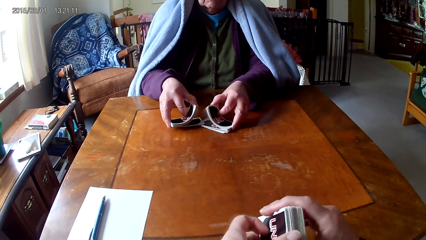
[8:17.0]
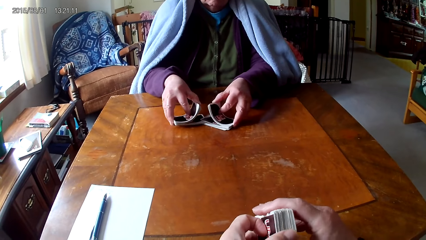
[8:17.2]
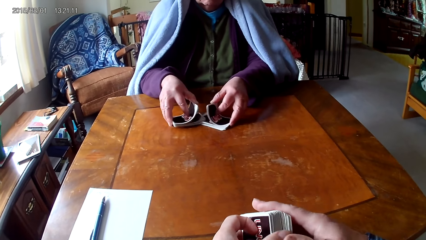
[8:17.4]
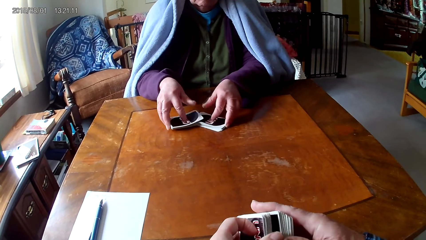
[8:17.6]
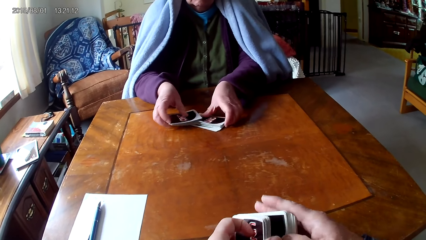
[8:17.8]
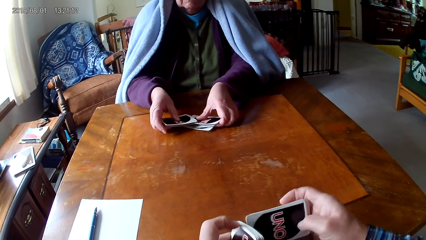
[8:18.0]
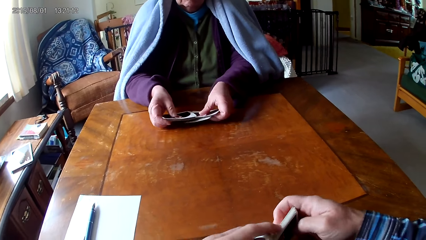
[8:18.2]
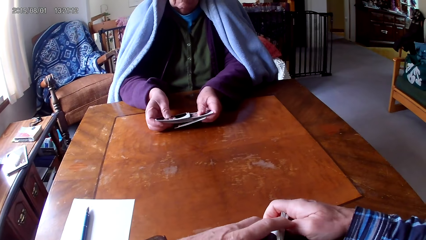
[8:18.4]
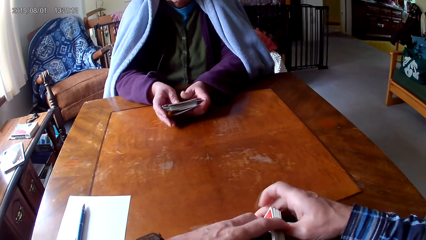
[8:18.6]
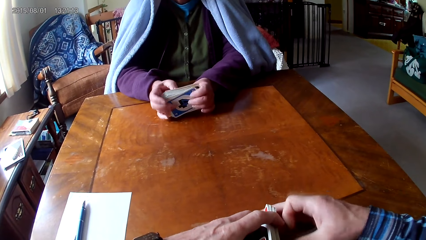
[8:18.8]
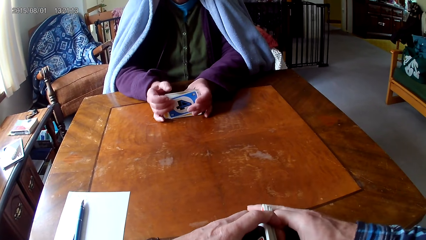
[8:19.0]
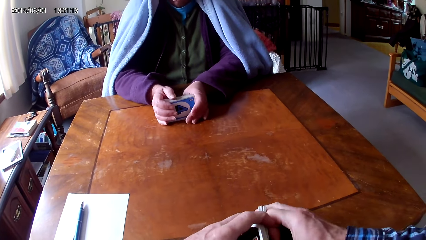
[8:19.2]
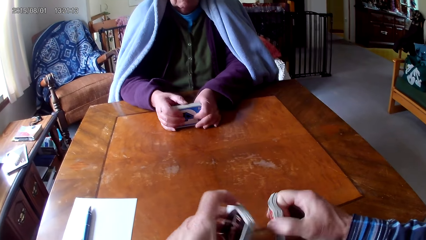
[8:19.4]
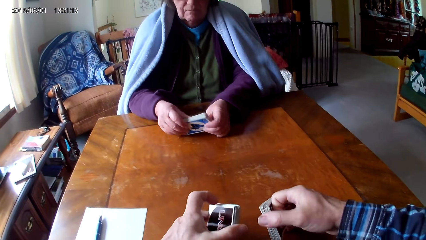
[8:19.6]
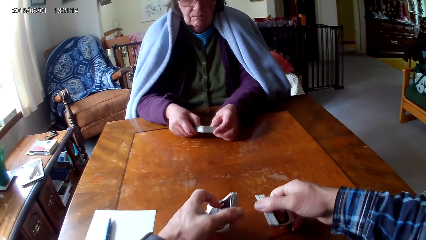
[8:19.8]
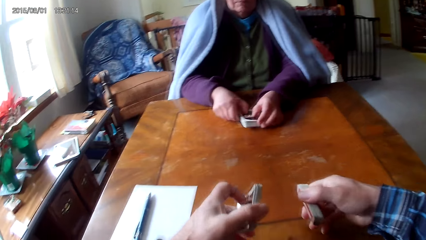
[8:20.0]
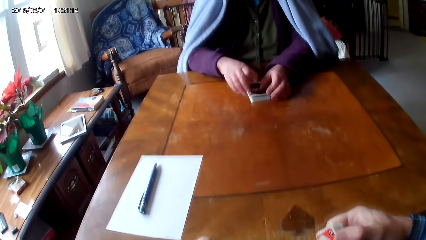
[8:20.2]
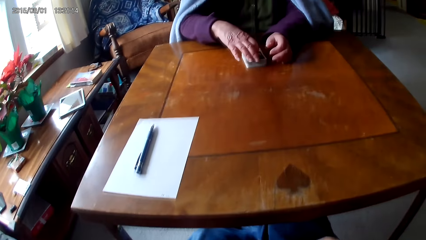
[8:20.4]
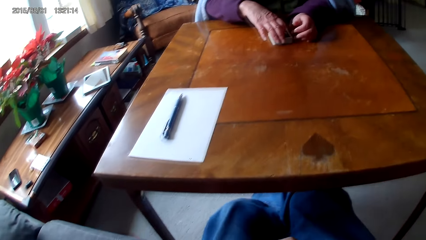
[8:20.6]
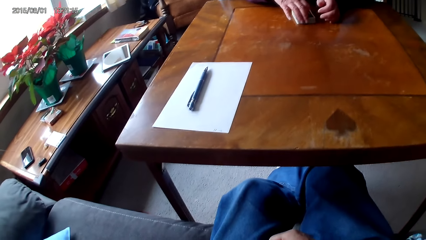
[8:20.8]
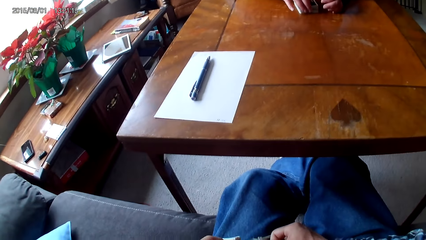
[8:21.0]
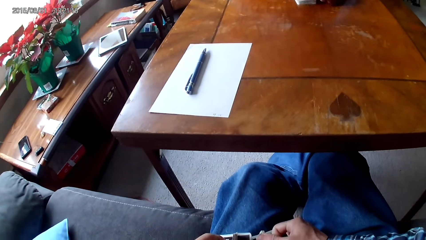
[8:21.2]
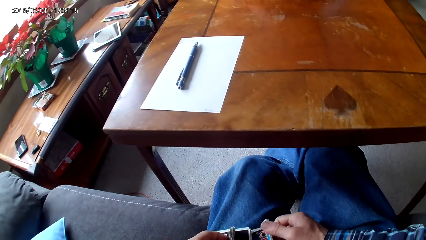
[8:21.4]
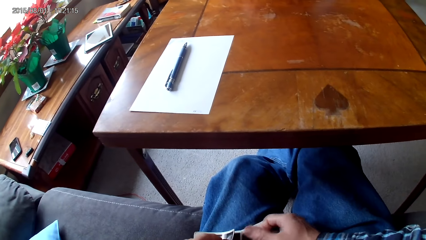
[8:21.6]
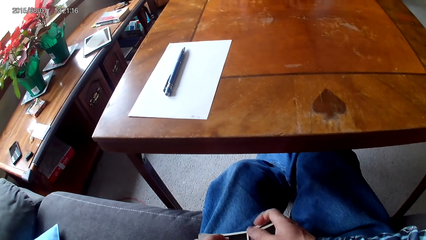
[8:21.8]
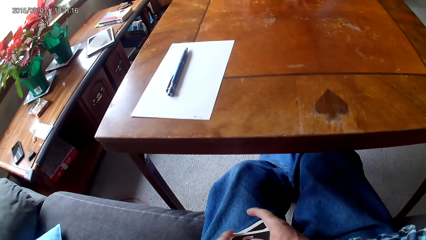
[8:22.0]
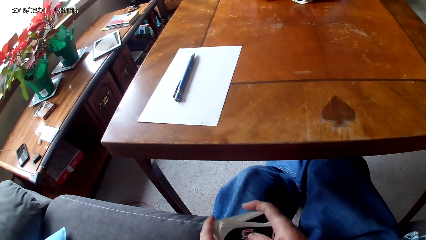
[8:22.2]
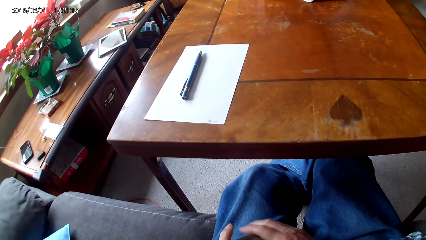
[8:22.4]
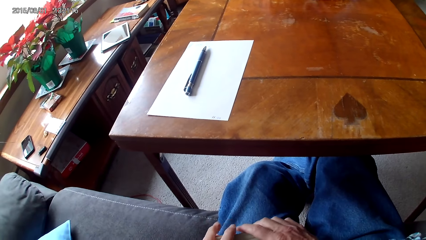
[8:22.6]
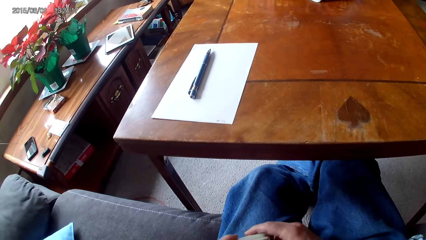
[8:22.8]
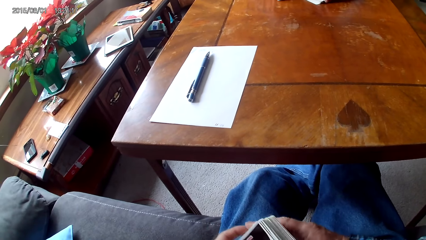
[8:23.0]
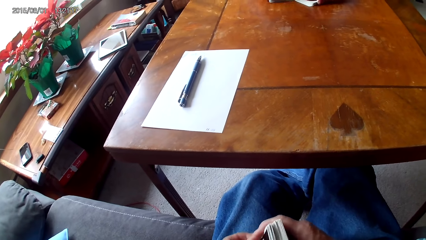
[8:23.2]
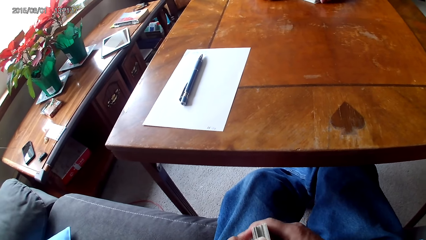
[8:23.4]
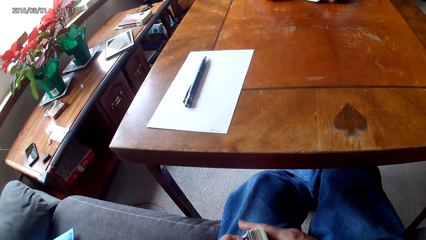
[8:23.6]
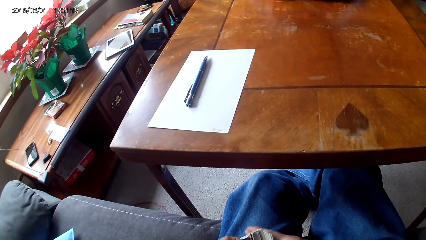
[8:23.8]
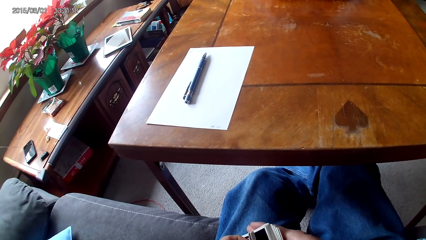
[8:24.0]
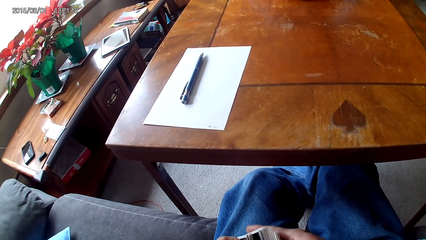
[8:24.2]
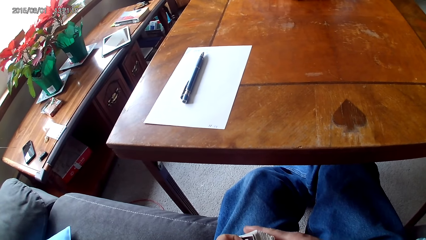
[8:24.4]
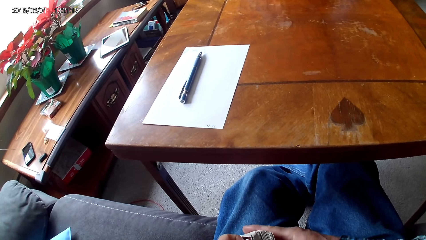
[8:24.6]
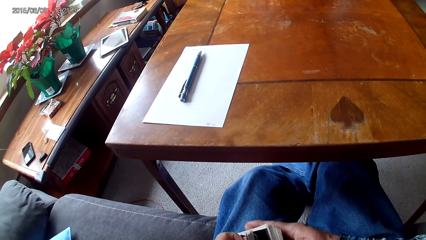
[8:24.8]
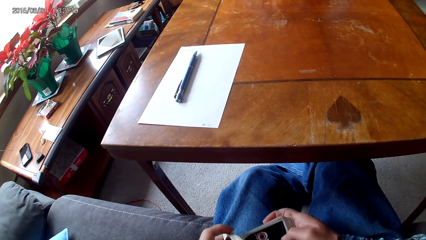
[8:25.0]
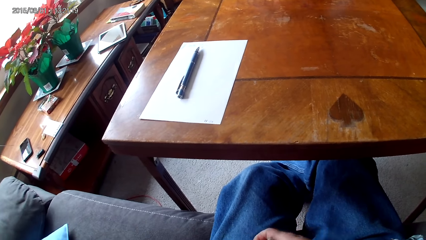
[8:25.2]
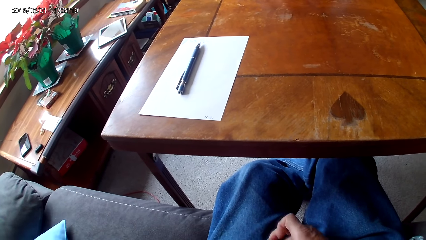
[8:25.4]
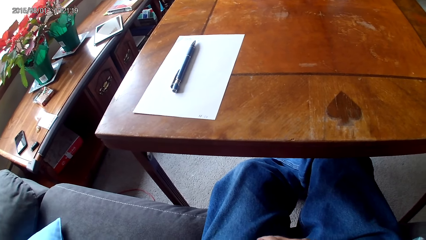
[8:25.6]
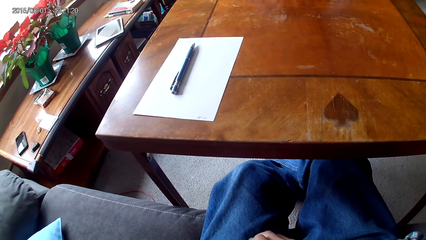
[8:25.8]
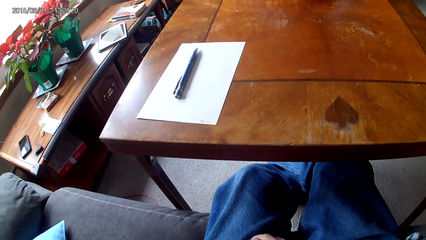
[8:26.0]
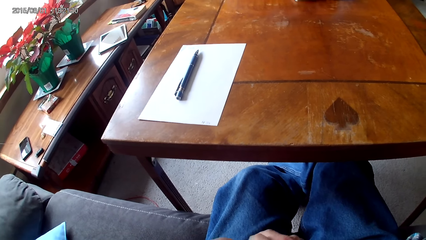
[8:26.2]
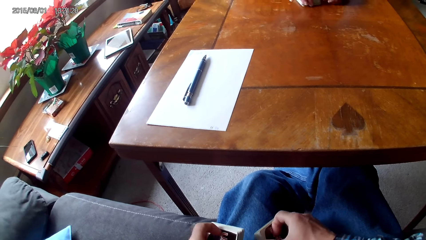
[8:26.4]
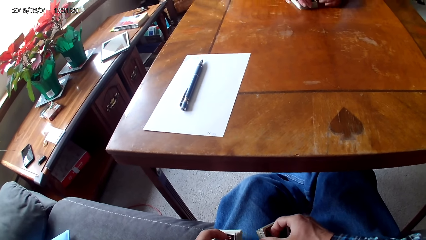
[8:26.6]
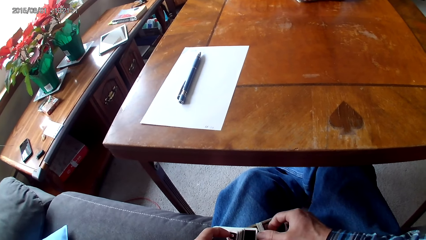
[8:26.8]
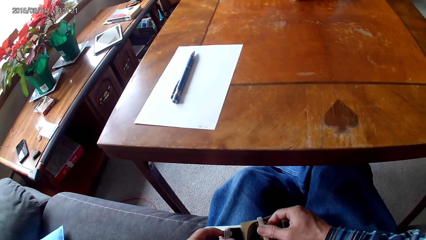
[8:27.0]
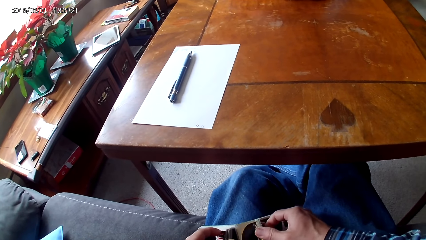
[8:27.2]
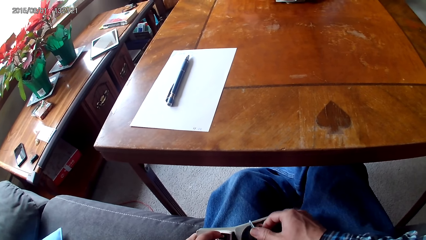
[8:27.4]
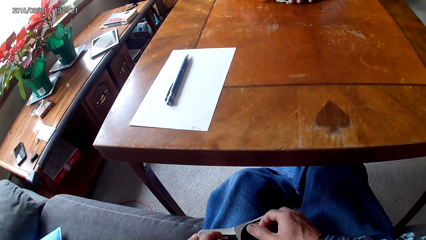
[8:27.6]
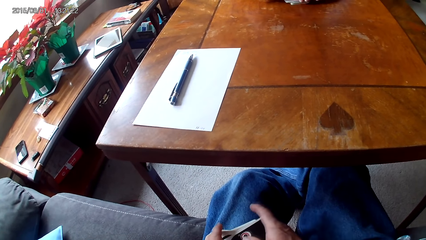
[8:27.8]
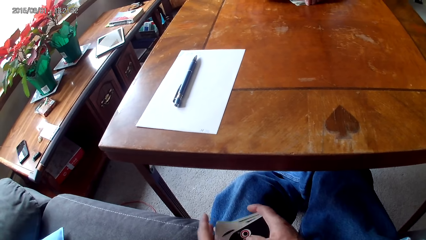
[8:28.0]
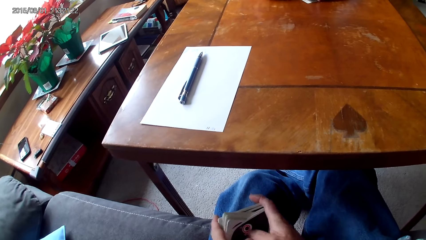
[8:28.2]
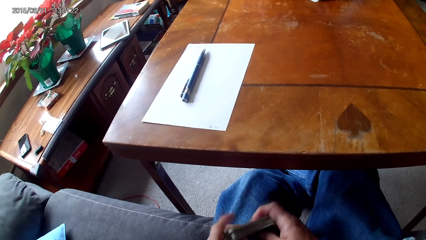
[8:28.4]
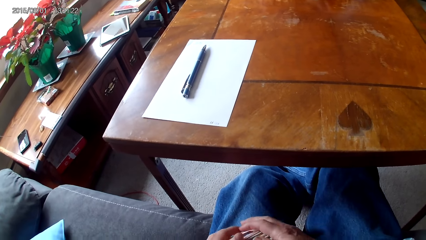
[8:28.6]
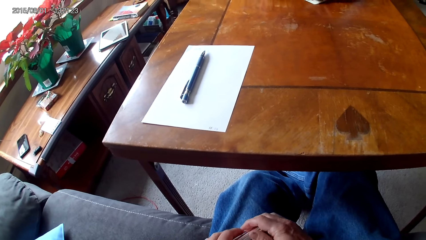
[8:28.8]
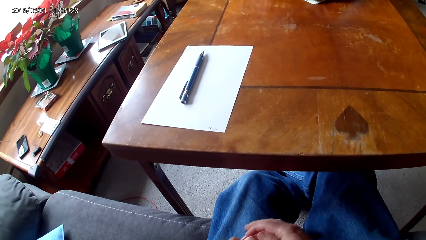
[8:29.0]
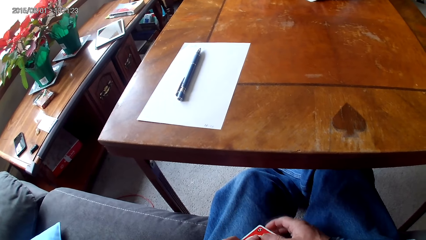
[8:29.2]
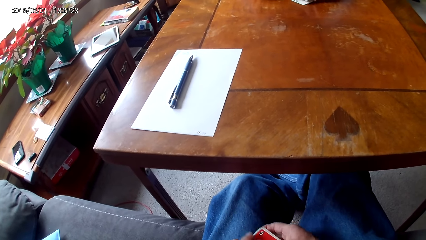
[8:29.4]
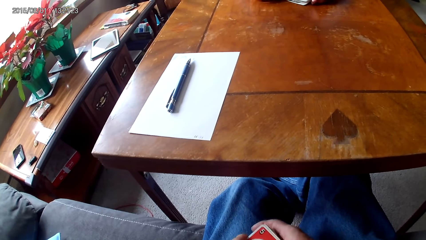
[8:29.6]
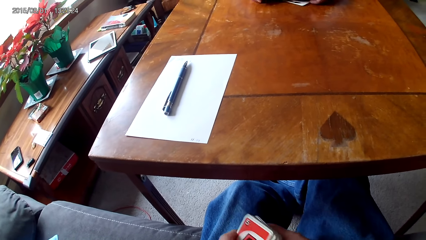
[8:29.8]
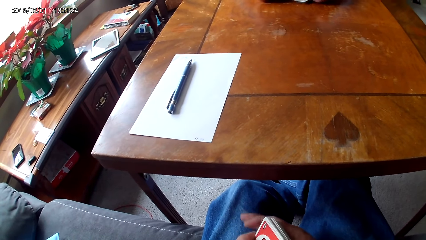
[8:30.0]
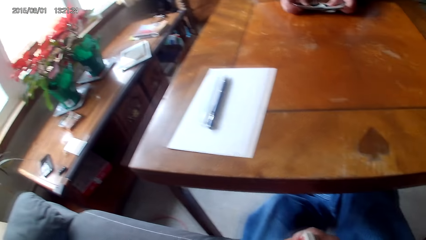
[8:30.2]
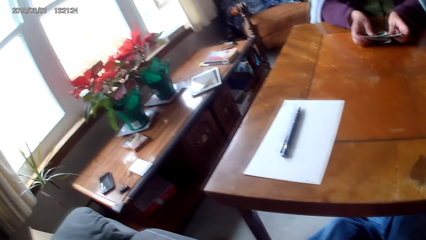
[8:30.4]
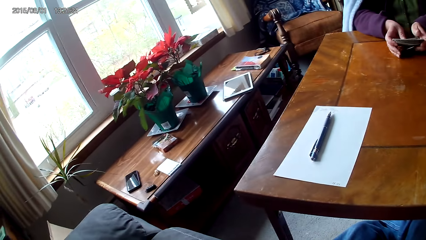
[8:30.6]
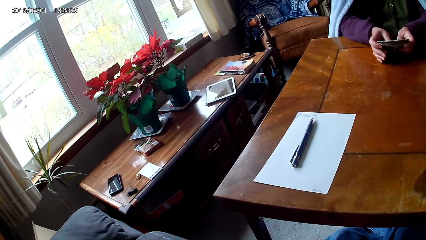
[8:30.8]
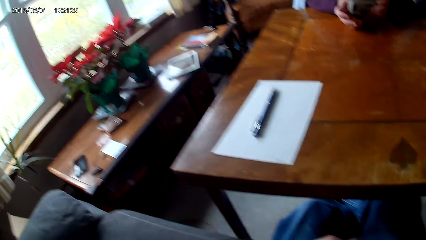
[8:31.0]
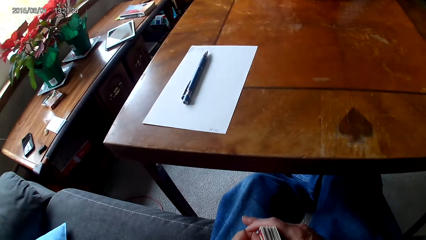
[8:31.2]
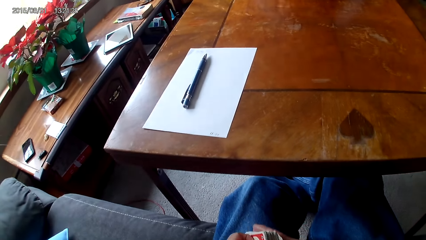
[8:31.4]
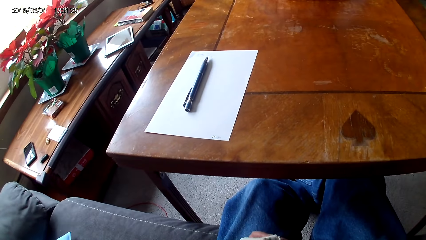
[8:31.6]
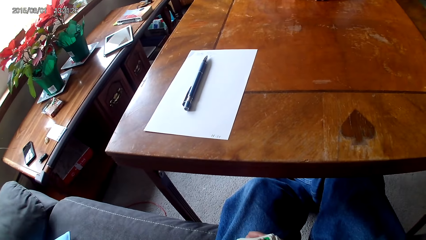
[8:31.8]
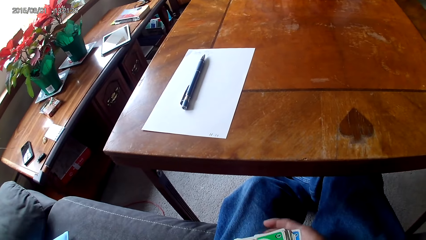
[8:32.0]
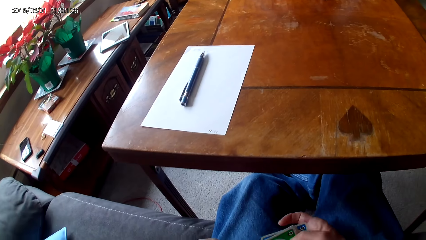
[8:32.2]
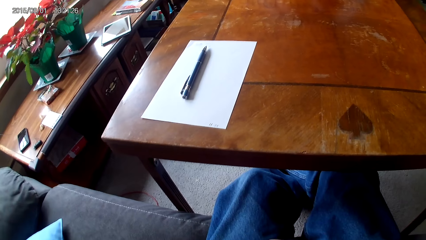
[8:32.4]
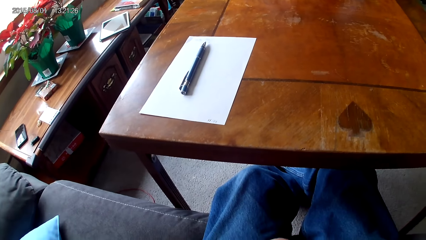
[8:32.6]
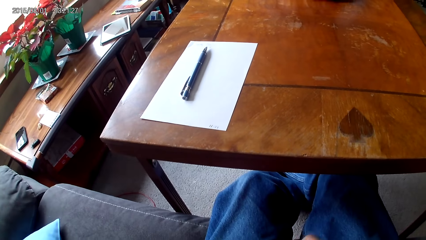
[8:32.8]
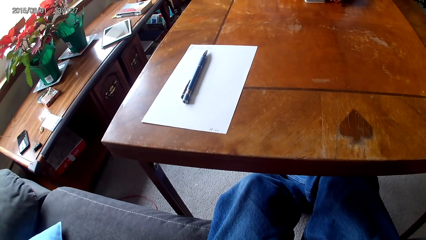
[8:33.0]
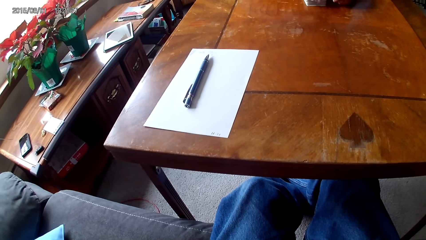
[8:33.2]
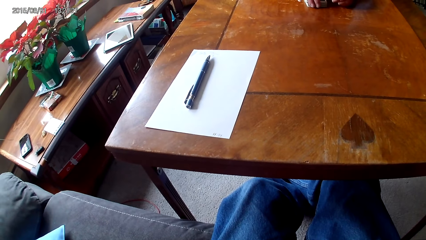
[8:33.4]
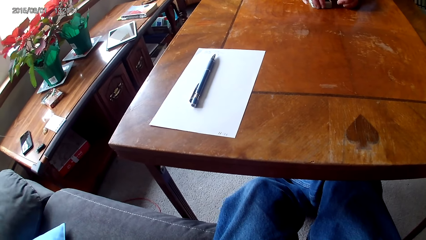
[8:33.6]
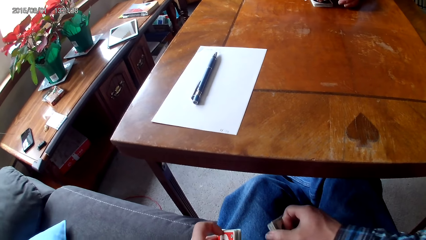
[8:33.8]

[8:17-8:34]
A woman moves cards on a table with hands. The camera wearer shuffles the cards, separates the cards, and holds the cards with hands. The woman holds the cards on the table with hands, puts the cards on the table, and picks the cards. The camera wearer holds the cards on a lap with hands. The woman holds the cards with hands. The camera wearer moves the cards on the lap and holds the cards on the lap with hands. The woman holds the cards with hands.
